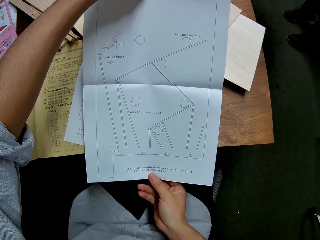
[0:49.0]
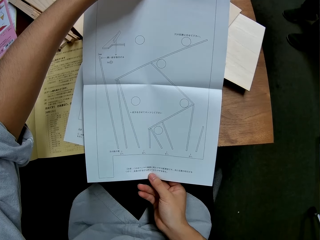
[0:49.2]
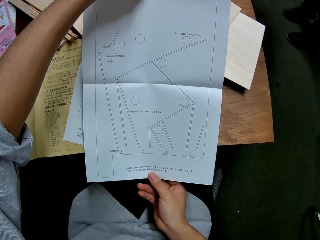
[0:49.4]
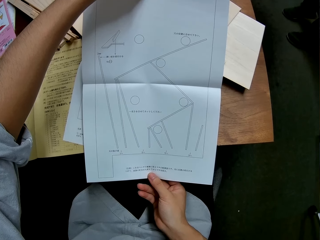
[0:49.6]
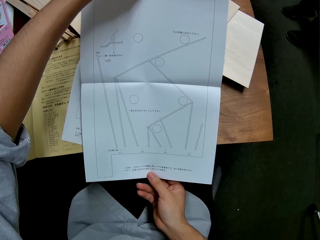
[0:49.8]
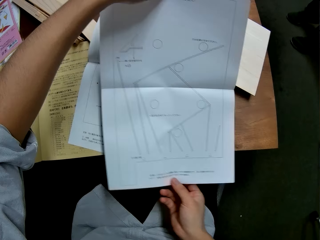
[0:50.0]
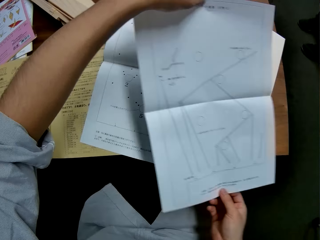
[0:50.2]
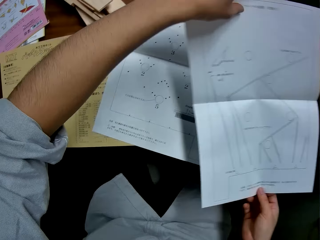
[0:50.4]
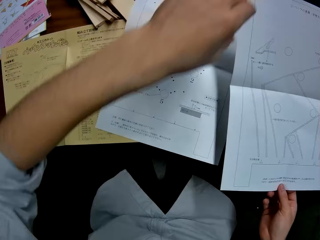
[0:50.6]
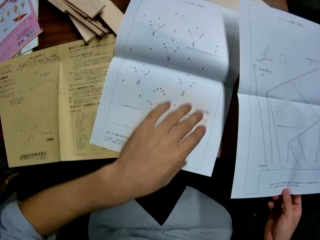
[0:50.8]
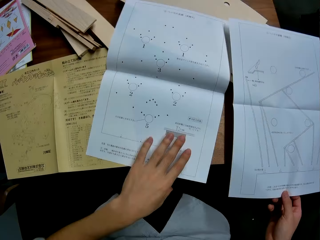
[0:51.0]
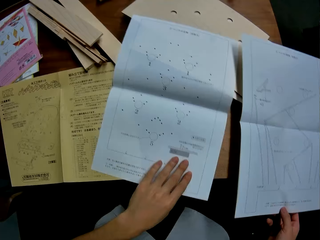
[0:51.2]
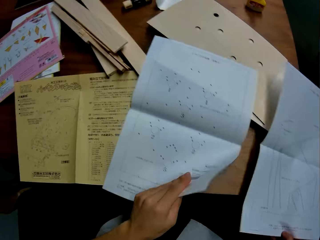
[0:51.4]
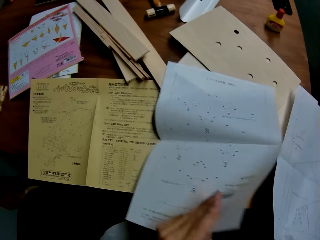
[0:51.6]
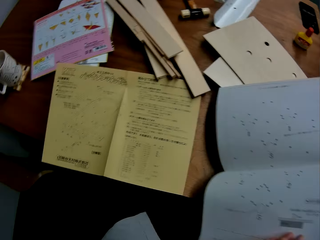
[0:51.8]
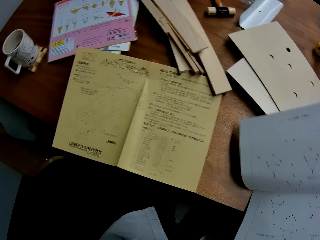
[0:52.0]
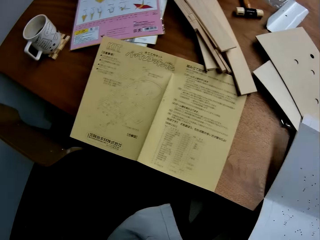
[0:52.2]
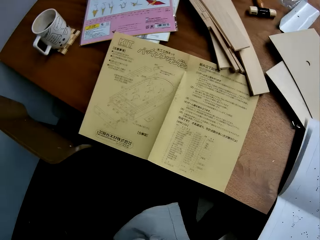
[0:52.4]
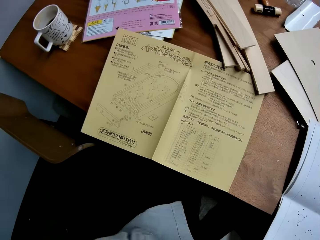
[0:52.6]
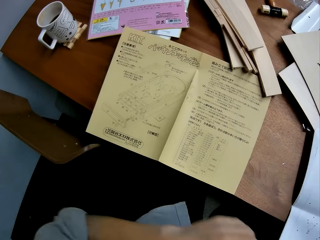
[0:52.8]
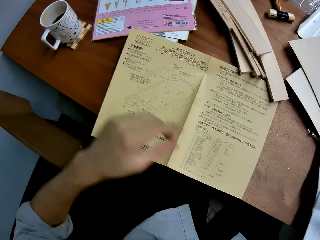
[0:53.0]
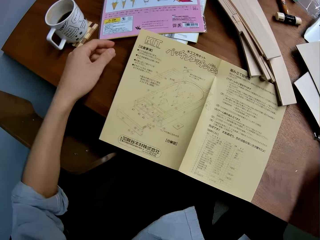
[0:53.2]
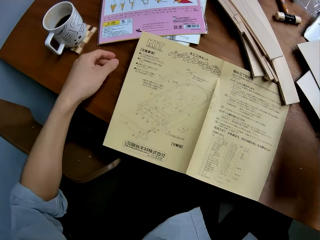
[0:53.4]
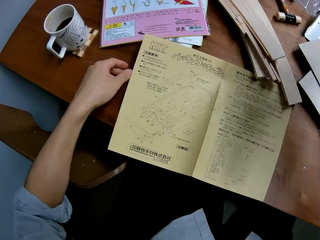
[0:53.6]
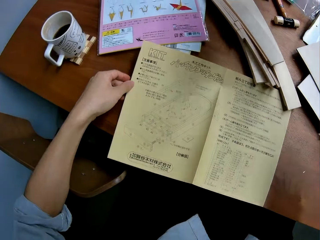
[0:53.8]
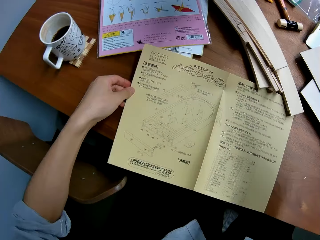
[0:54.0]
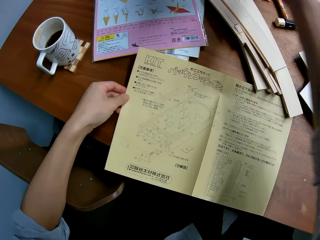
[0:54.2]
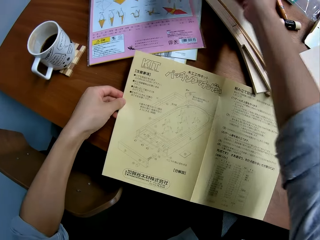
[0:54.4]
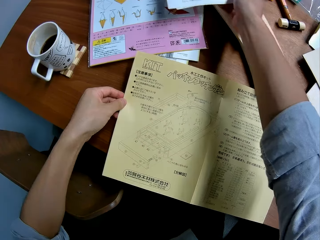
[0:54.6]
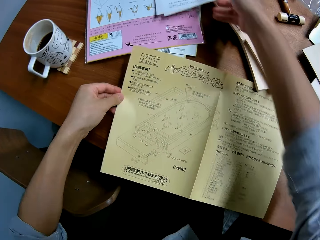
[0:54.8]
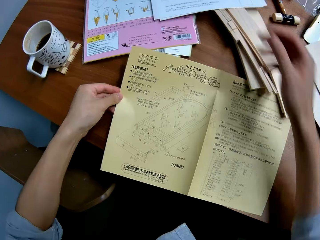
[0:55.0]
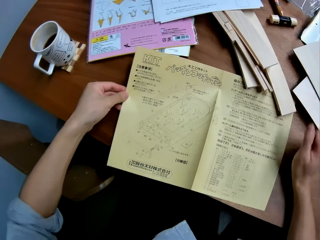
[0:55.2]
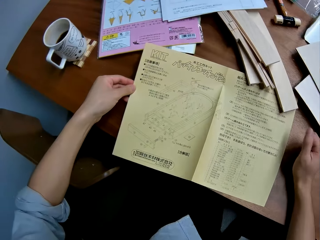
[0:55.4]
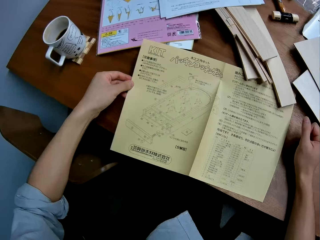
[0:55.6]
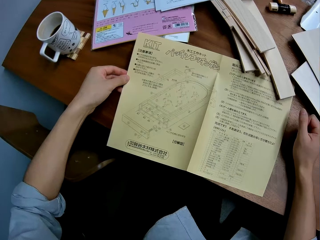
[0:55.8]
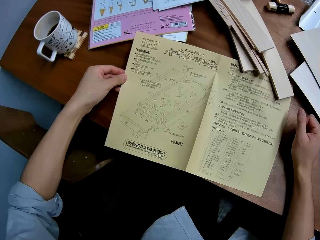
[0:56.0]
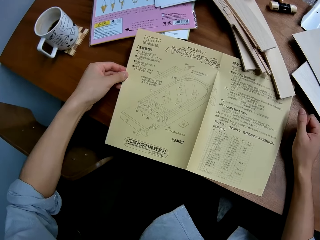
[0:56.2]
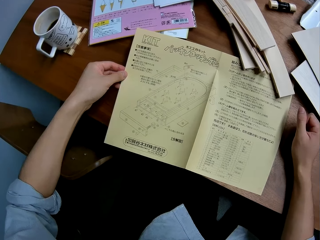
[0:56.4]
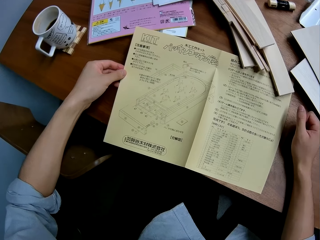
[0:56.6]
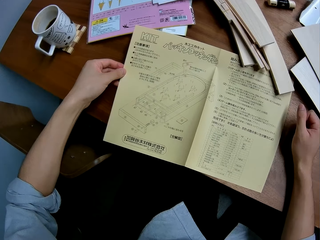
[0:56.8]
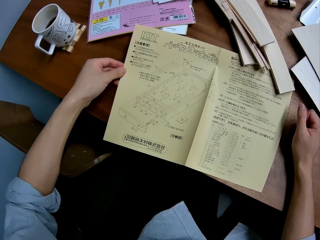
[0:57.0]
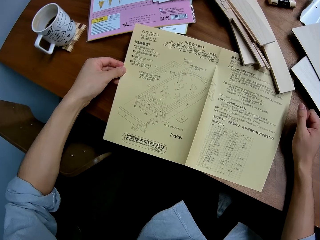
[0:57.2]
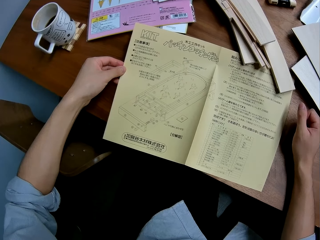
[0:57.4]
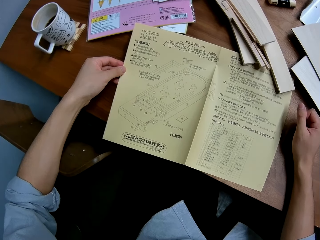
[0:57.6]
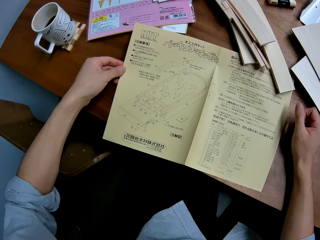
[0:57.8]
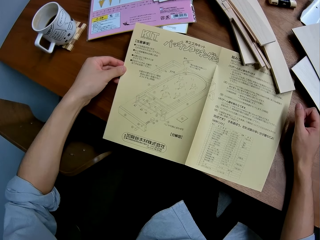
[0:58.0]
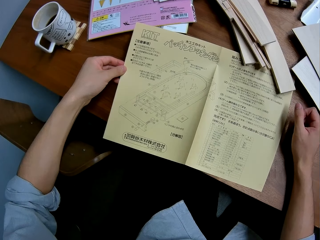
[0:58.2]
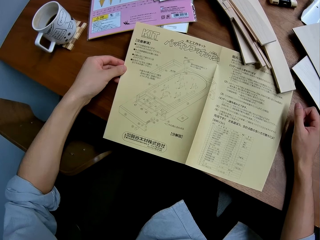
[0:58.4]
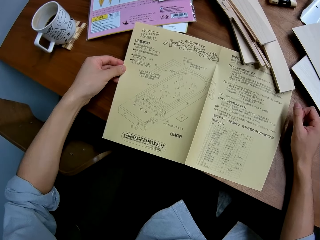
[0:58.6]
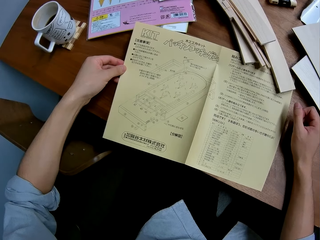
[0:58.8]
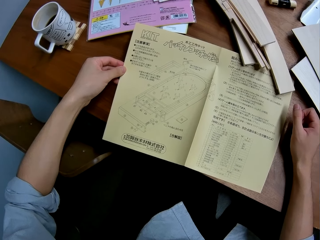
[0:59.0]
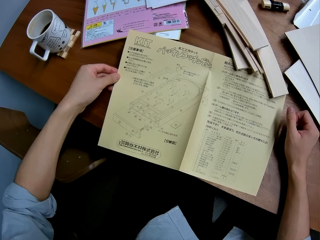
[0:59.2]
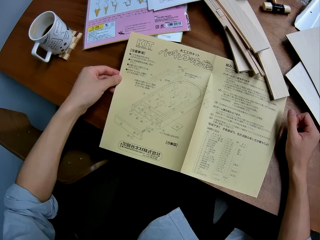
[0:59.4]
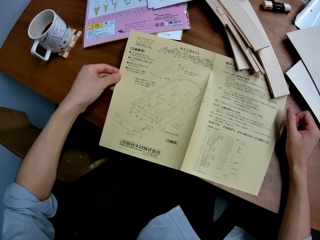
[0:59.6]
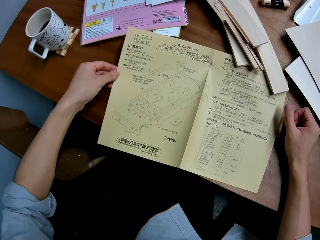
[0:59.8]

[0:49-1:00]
The camera wearer puts the manual on the table. They put the paper together. They hold the manual and put the manual on the table.

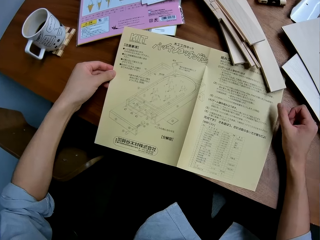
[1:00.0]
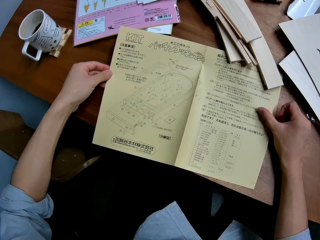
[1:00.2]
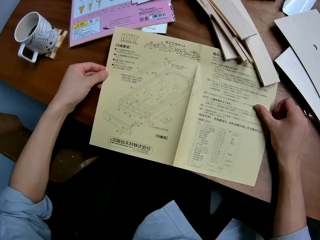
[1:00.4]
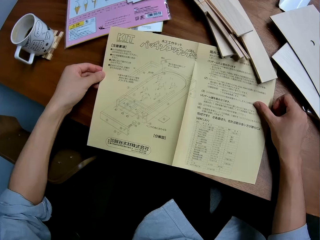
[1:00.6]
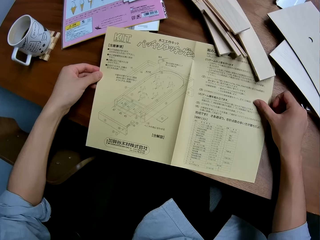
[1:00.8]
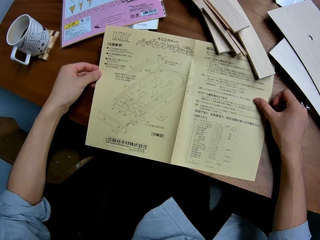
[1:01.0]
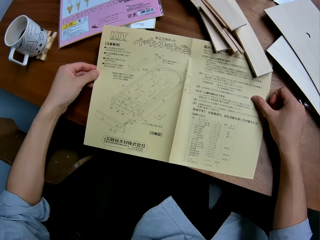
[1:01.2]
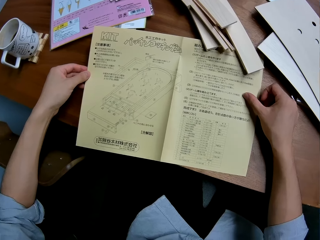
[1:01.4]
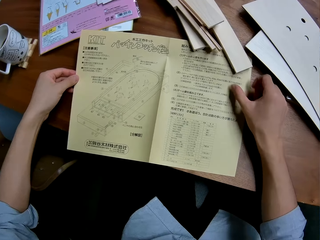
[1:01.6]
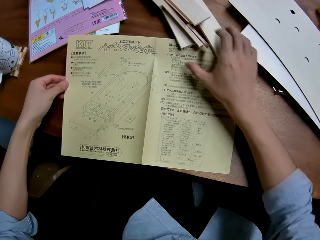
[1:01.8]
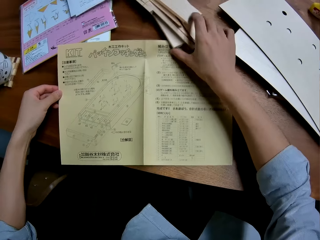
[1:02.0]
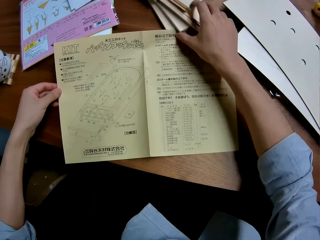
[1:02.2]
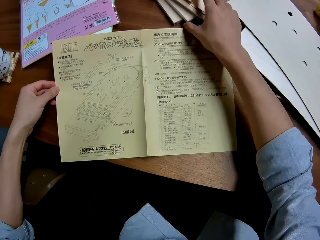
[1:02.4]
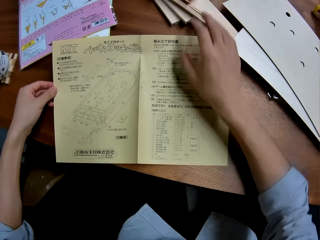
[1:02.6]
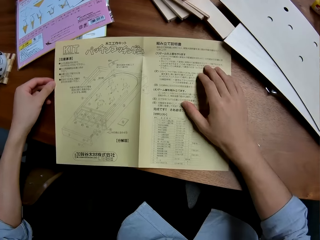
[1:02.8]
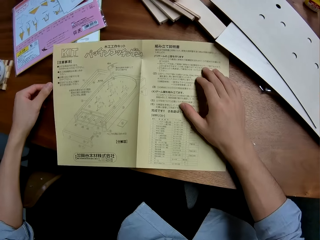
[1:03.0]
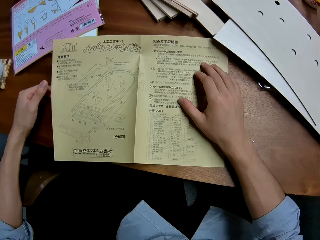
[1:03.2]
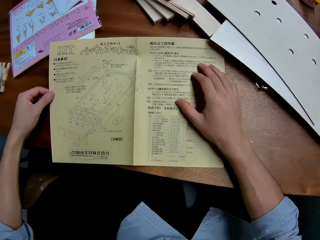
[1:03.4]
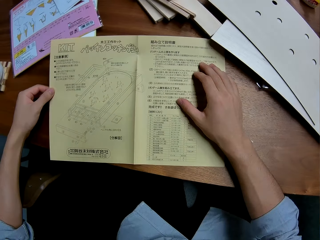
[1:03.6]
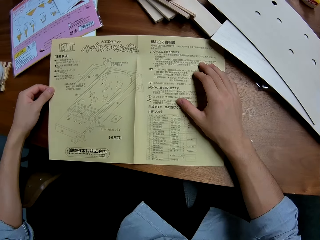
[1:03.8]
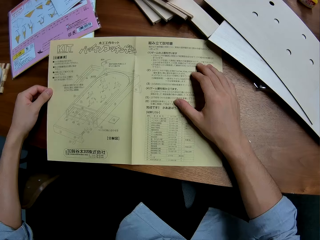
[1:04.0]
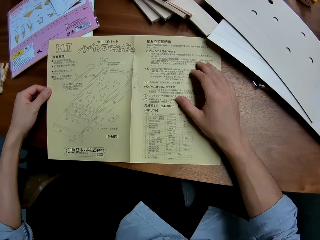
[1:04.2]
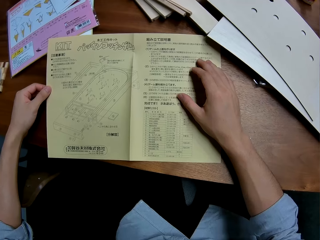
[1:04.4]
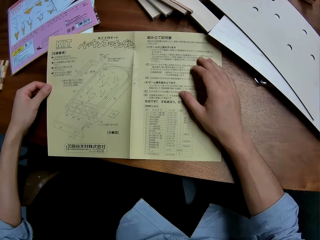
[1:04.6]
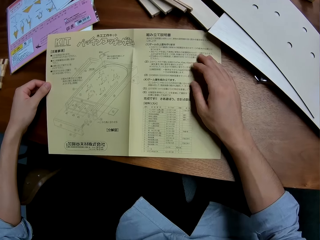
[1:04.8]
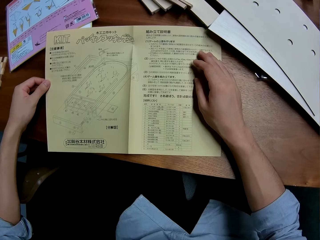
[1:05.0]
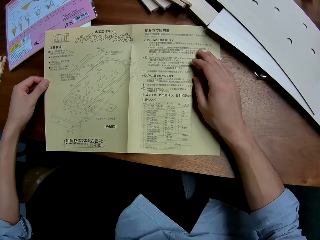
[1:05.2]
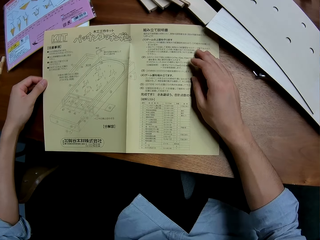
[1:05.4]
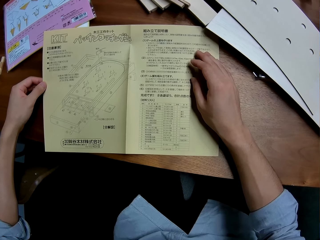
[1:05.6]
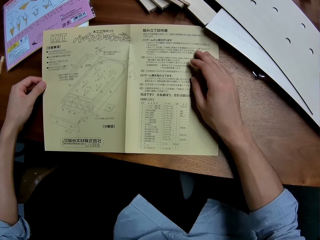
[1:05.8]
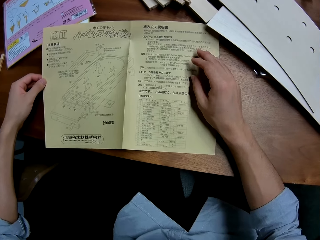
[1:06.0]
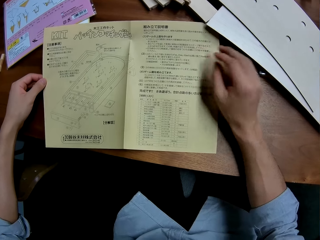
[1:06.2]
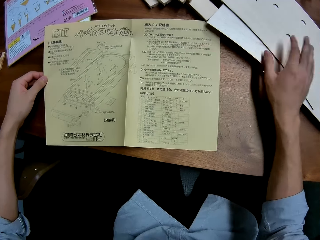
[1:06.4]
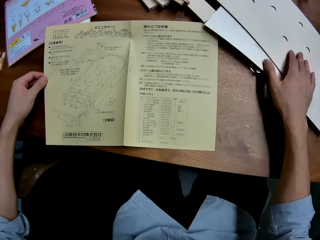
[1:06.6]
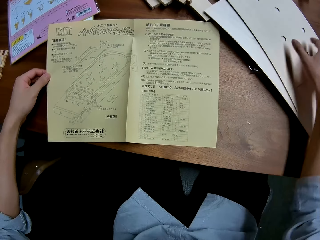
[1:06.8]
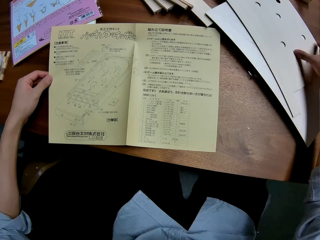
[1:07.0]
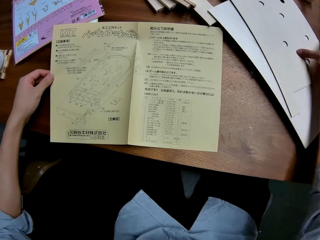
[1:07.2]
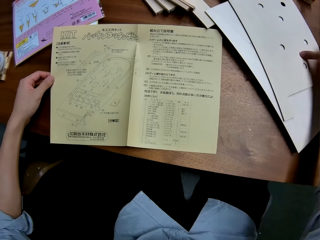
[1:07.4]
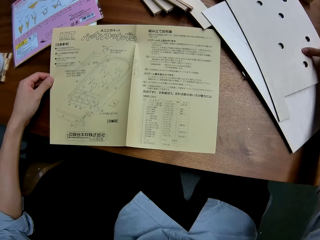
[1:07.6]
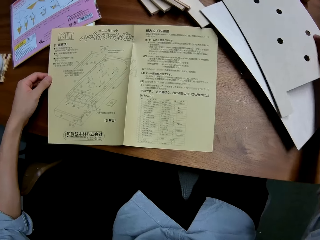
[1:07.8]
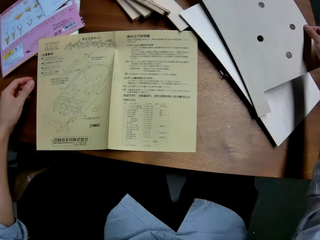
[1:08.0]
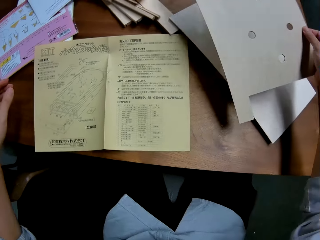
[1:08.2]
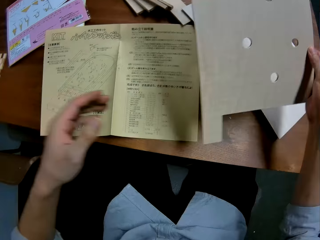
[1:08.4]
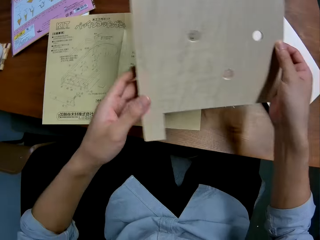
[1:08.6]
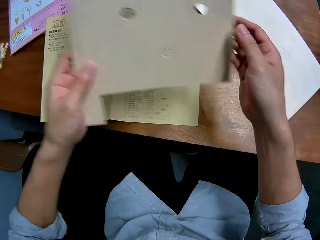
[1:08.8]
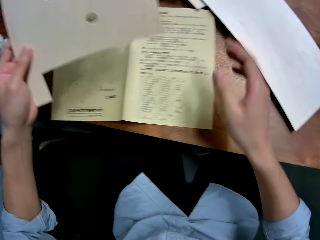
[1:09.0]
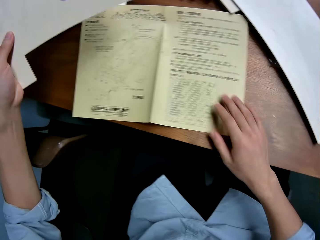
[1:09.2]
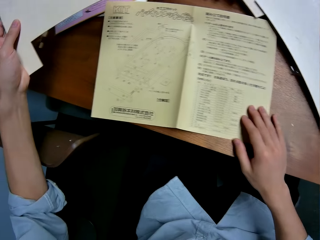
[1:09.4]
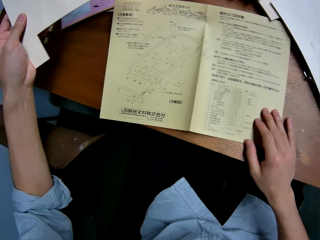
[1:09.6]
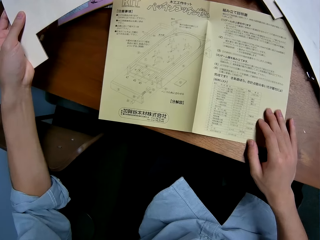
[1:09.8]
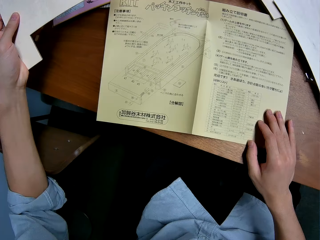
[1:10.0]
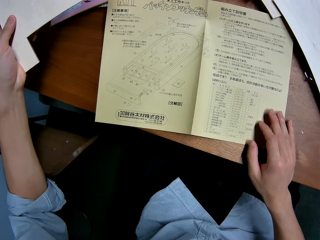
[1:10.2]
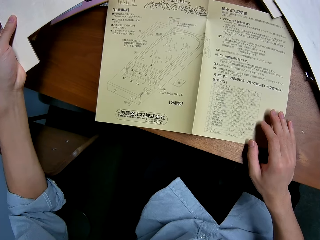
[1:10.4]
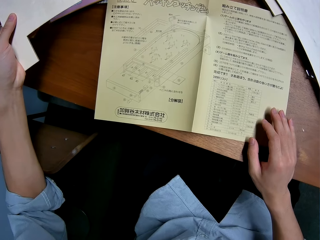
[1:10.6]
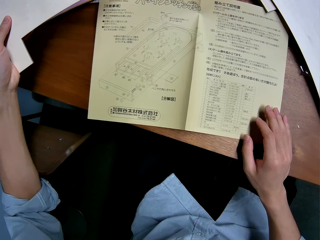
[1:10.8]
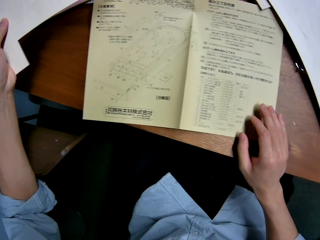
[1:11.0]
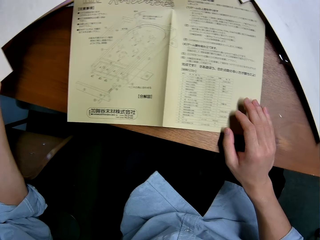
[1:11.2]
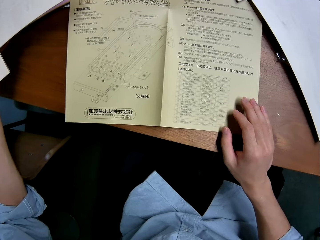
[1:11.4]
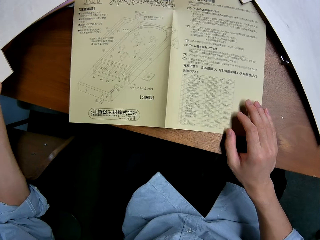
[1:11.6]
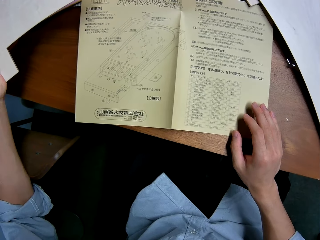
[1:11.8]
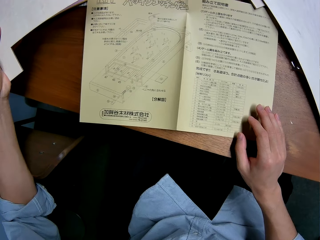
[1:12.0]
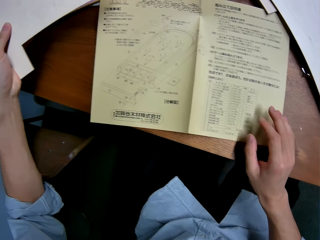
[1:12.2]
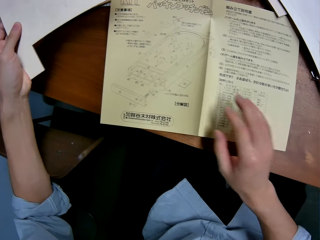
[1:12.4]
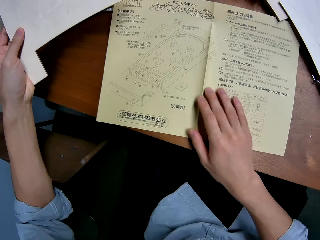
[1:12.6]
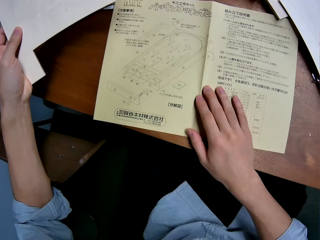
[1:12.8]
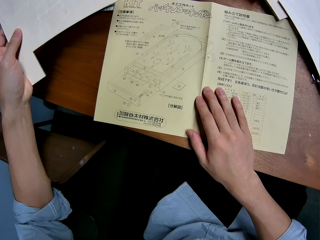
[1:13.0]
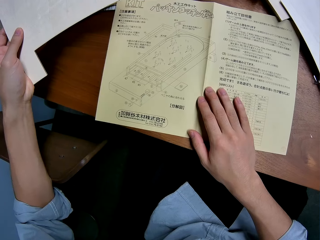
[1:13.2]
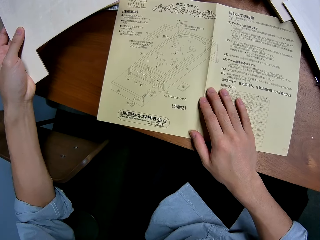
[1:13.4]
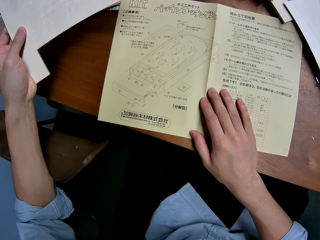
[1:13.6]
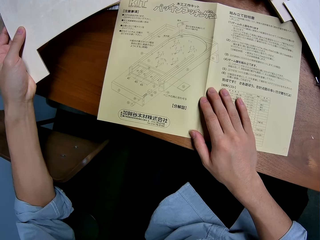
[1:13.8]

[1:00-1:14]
The camera wearer moves the wooden pieces on the table. They hold the manual. They carry a wood from the table.
